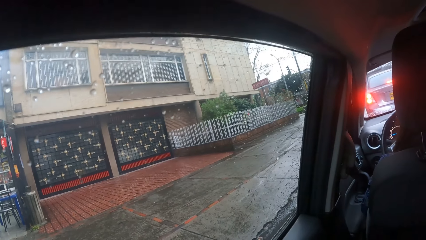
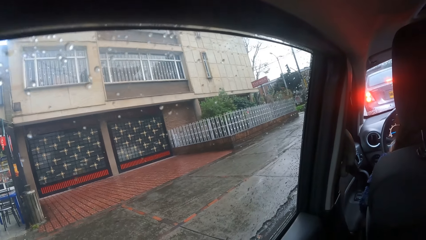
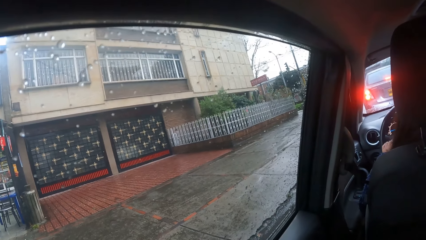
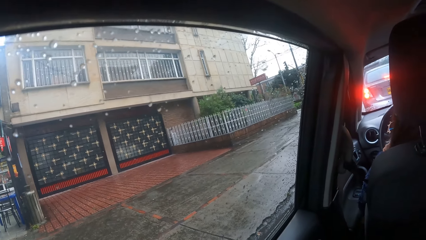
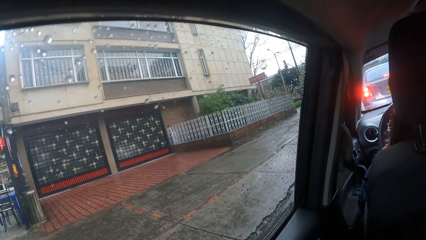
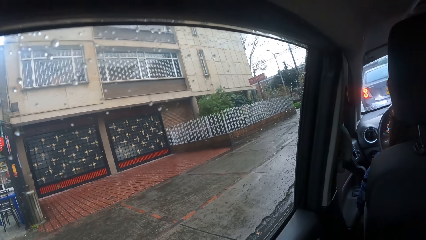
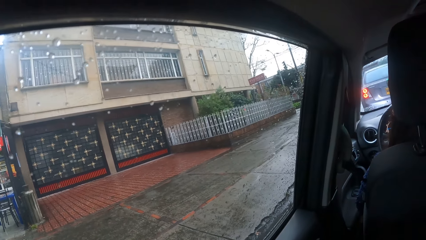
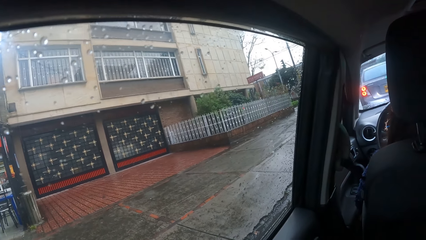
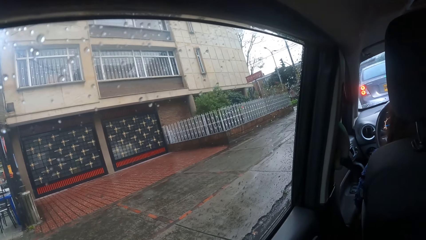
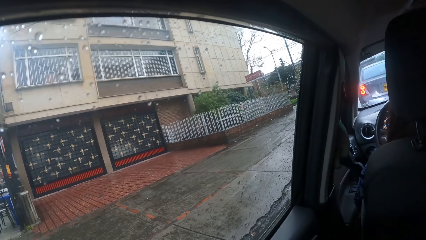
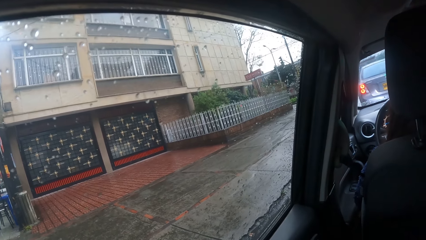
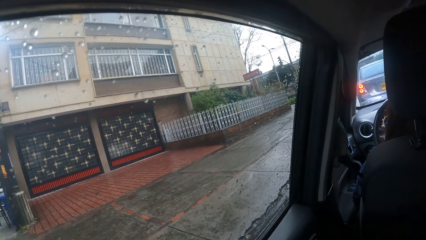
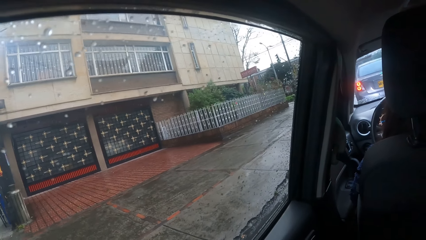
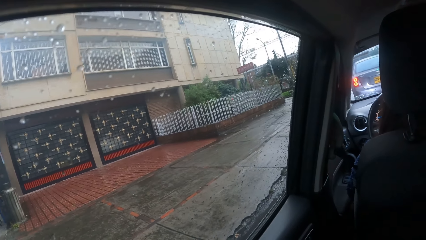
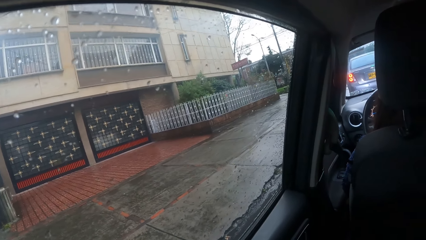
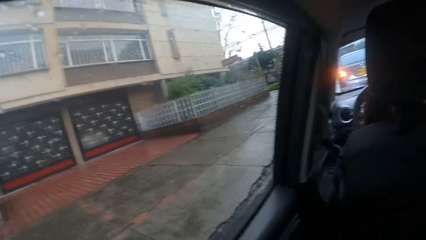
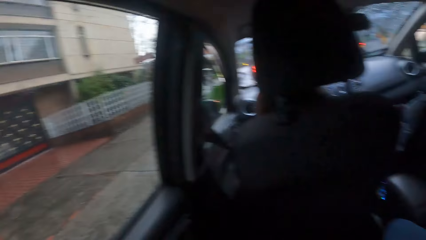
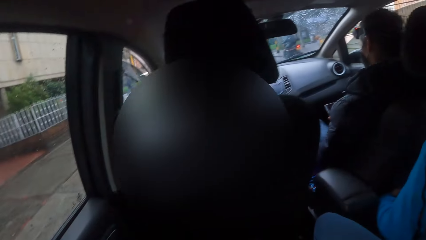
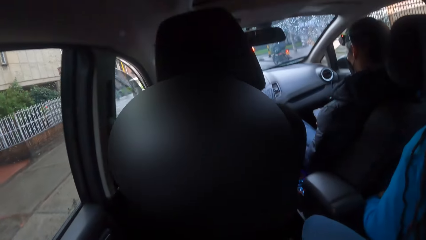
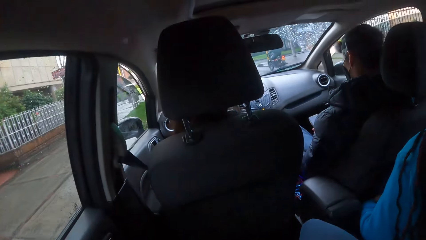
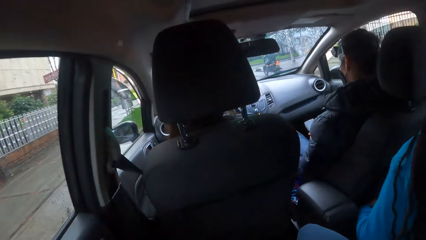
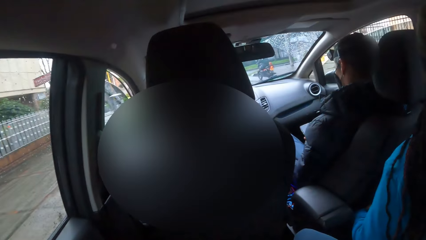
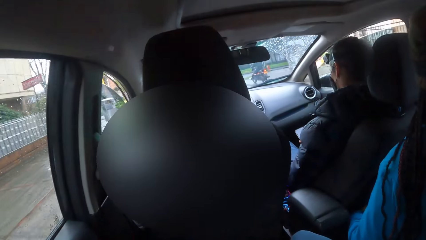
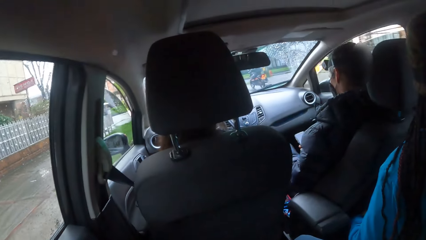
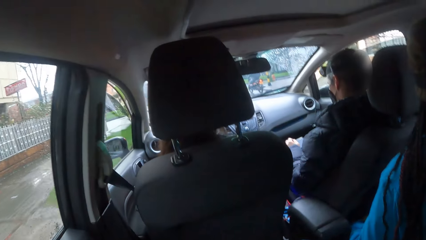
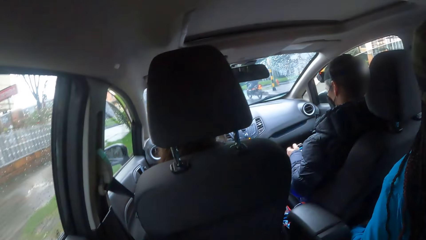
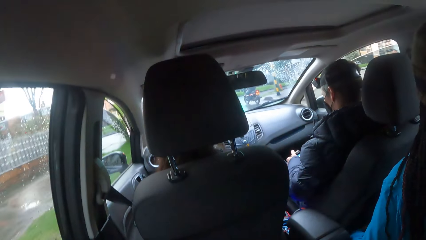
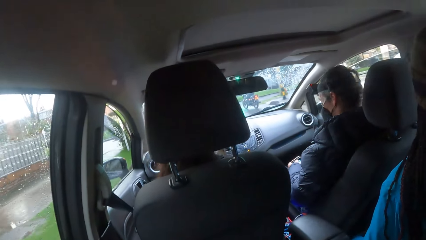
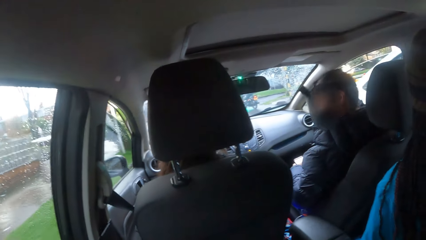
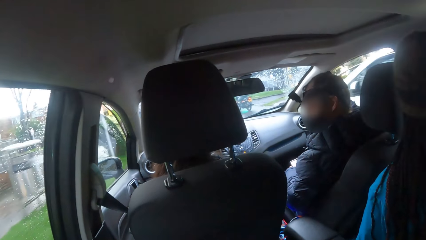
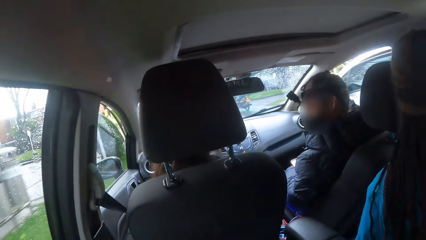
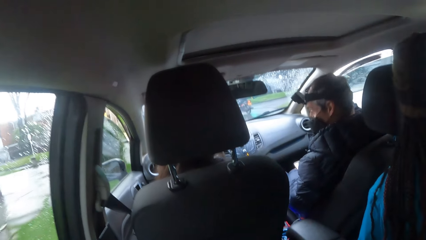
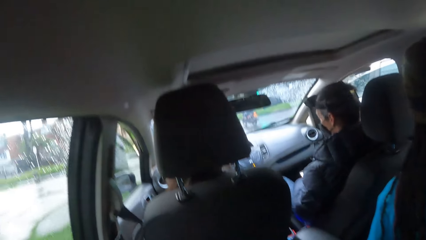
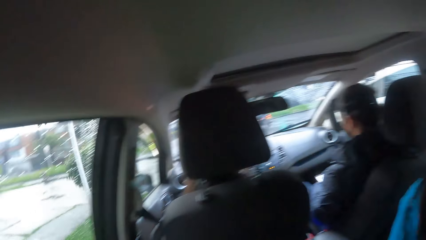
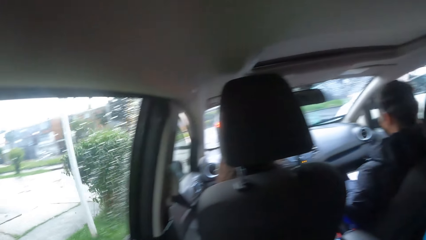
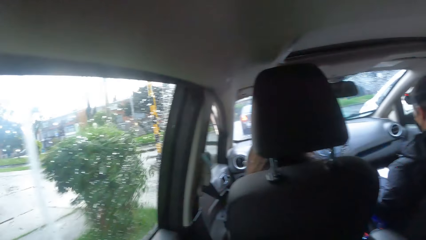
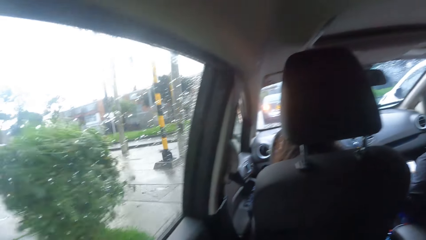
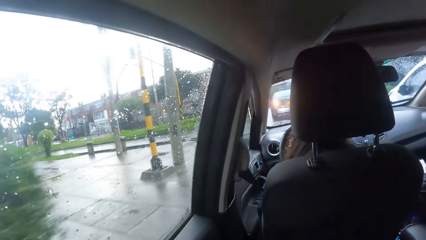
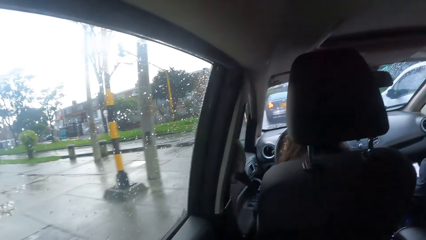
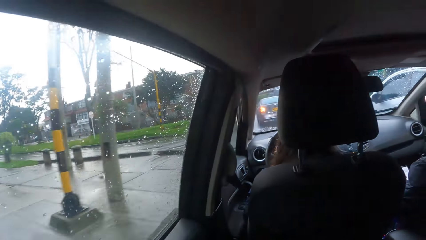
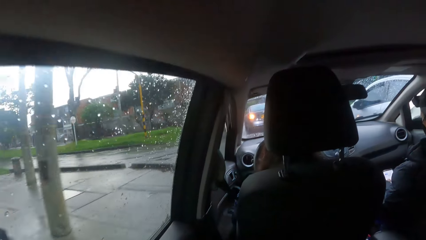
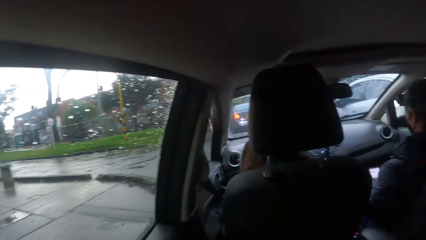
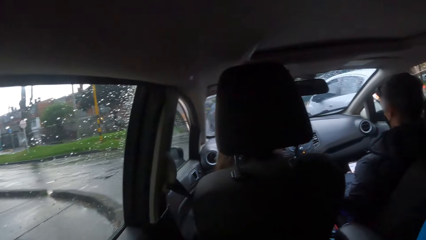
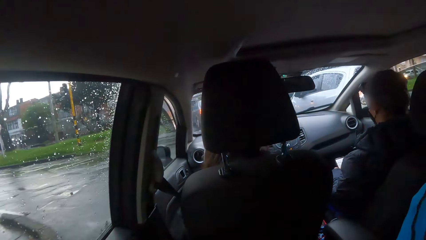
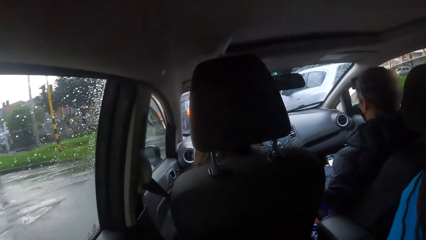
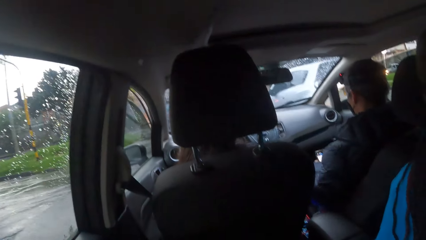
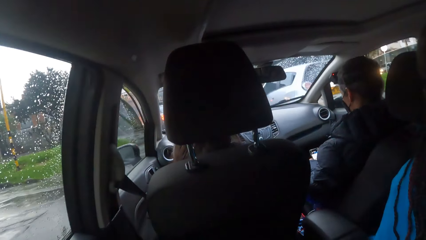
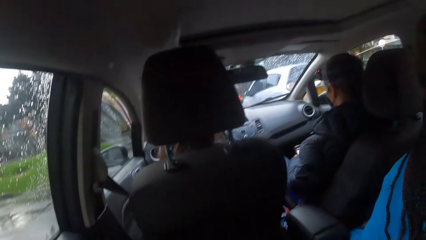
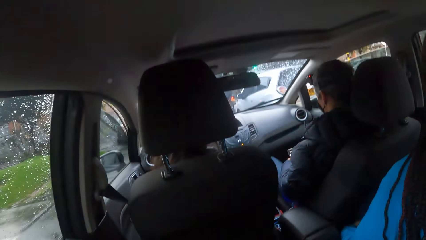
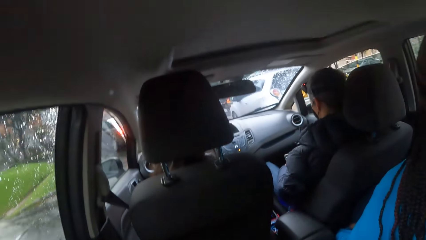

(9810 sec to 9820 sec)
The man operates the phone in both hands.

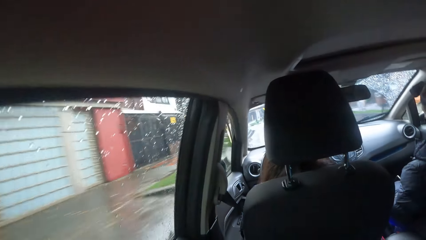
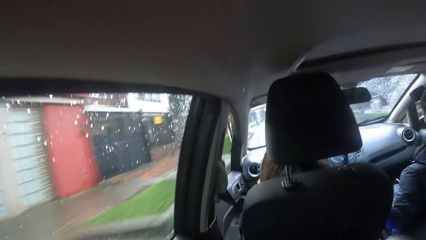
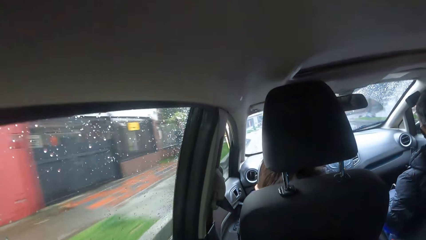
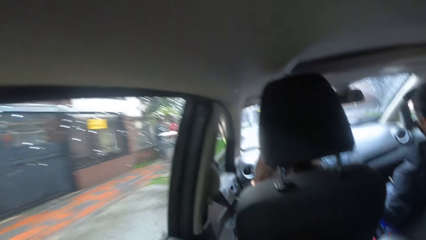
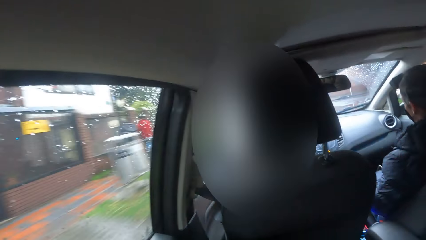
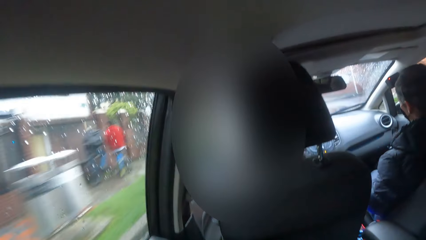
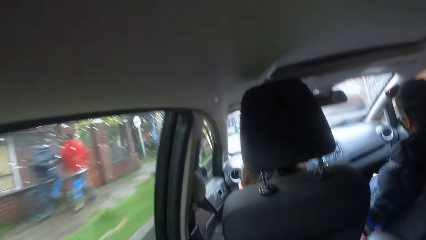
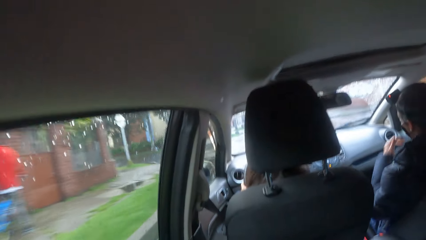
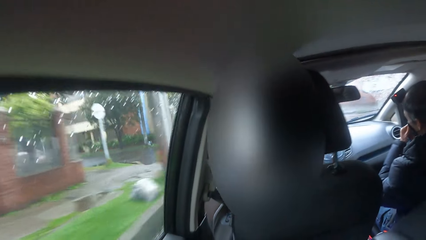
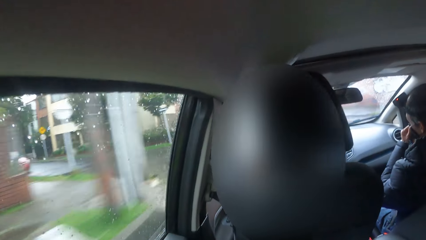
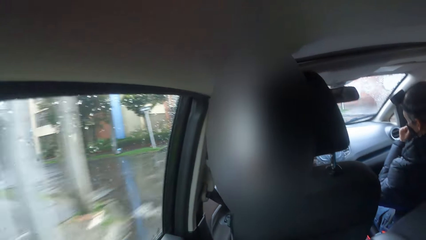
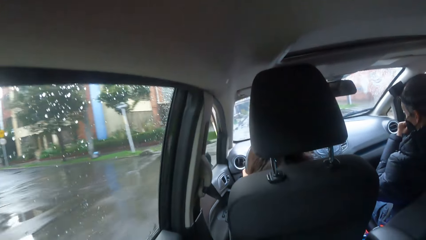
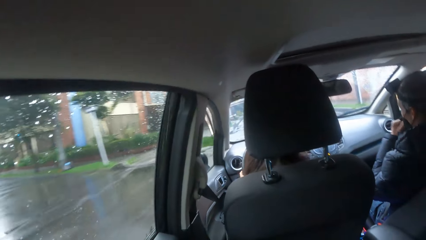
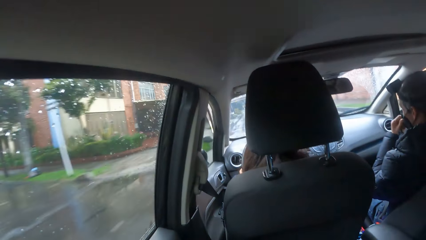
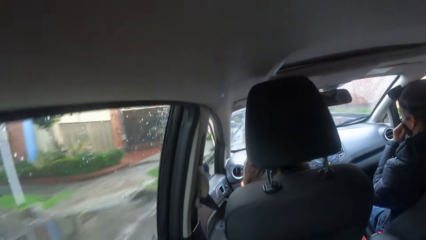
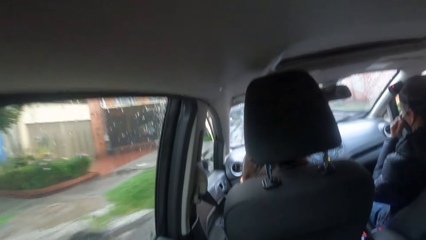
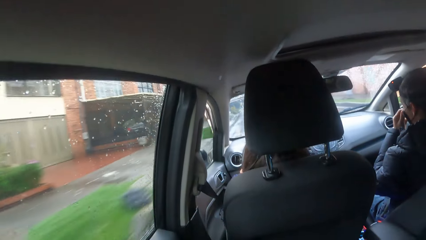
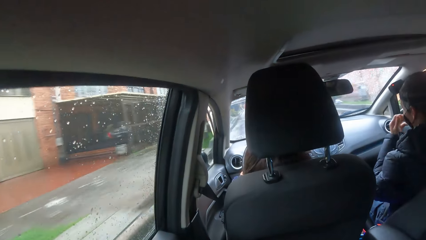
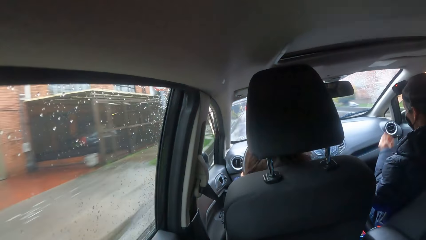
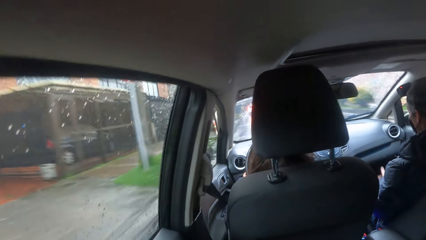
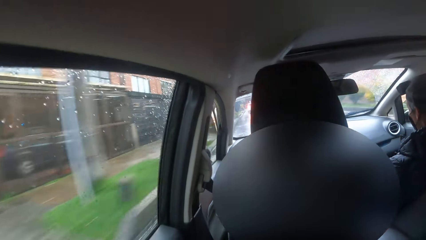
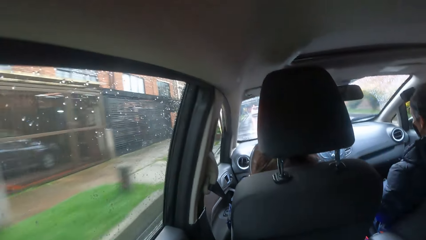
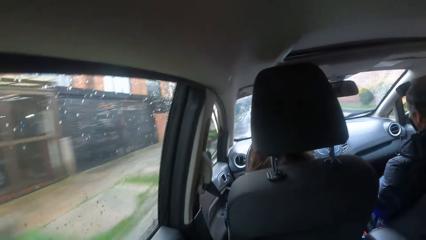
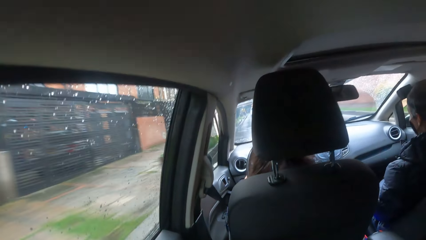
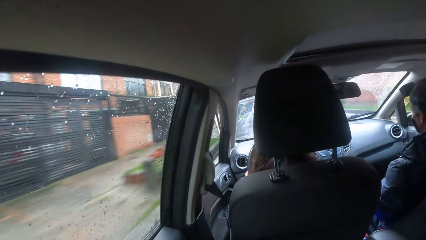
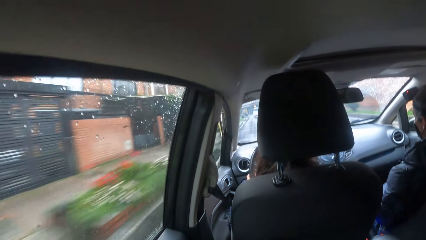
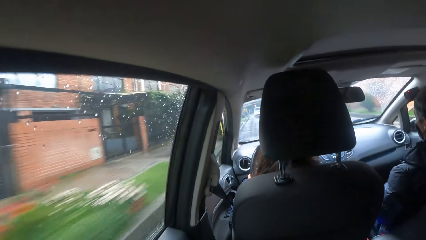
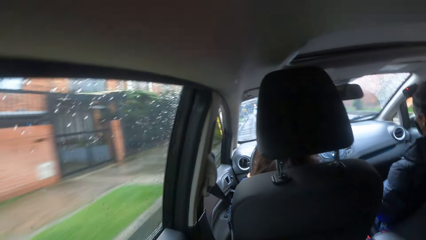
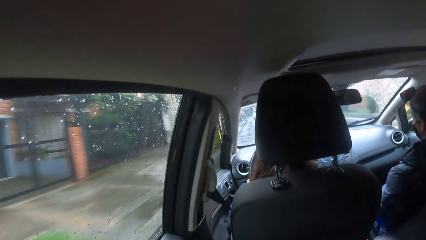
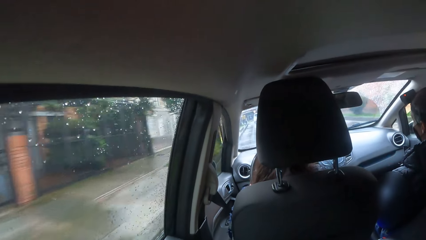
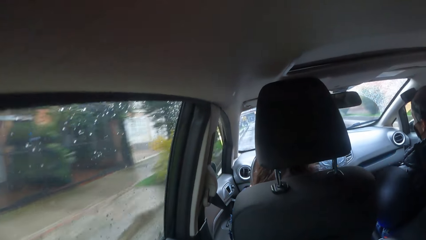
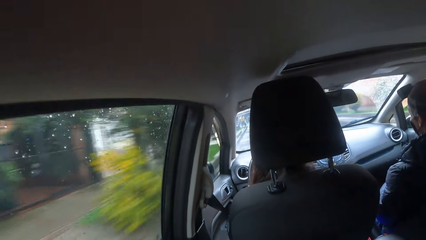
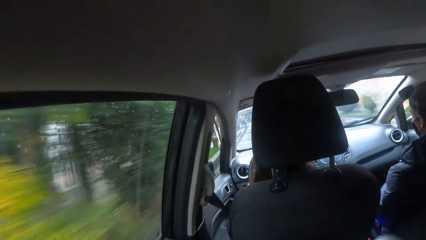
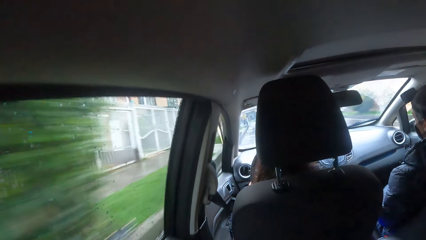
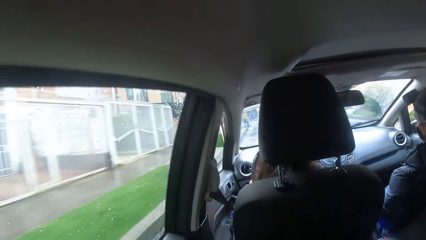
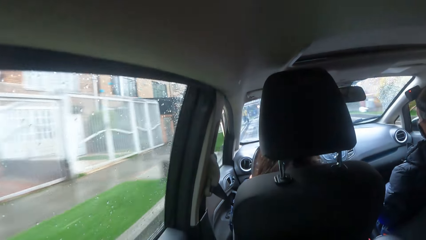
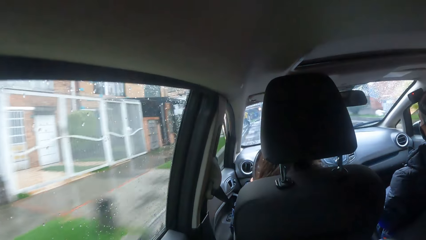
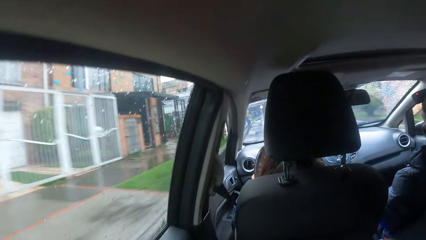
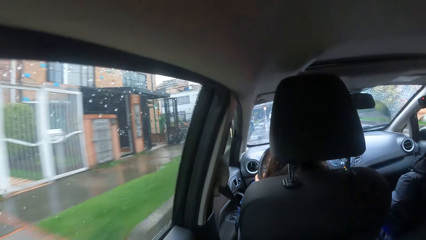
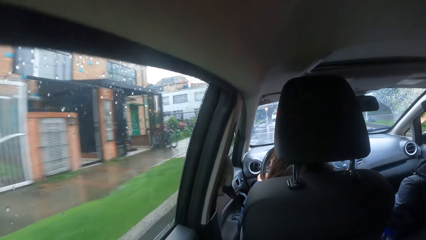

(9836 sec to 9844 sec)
The man adjusts his nose mask with his left hand.
